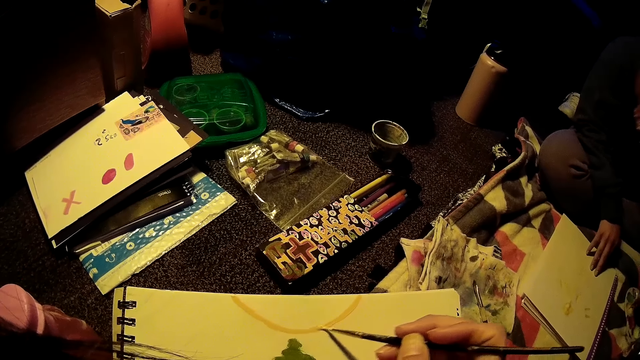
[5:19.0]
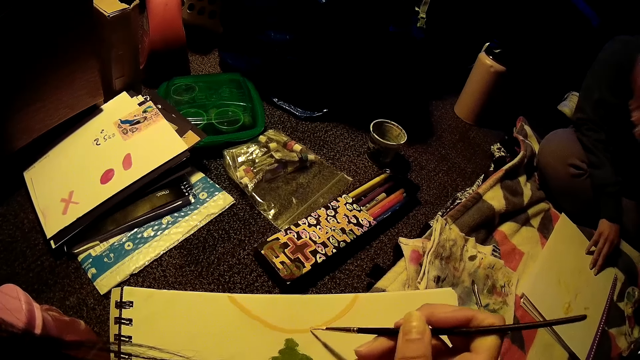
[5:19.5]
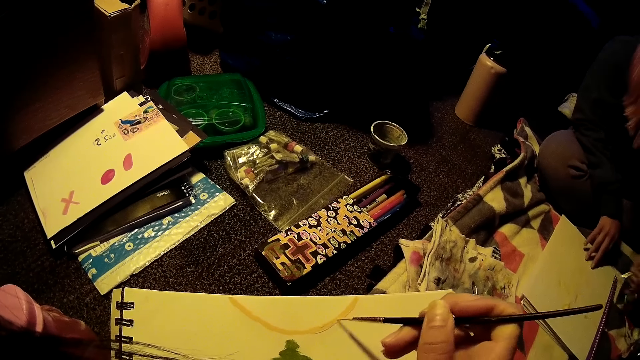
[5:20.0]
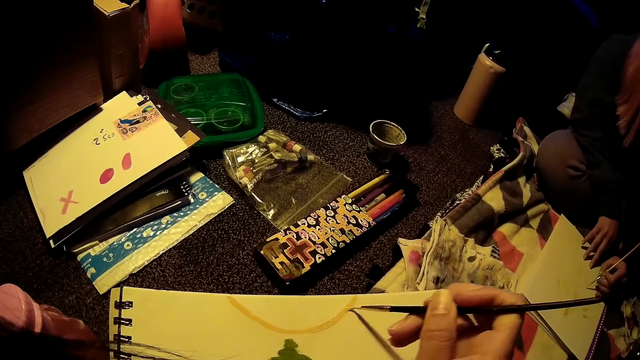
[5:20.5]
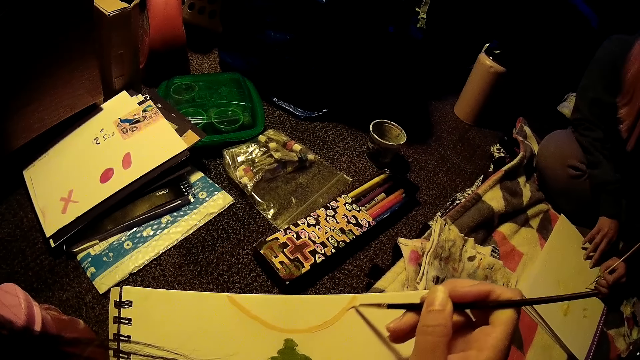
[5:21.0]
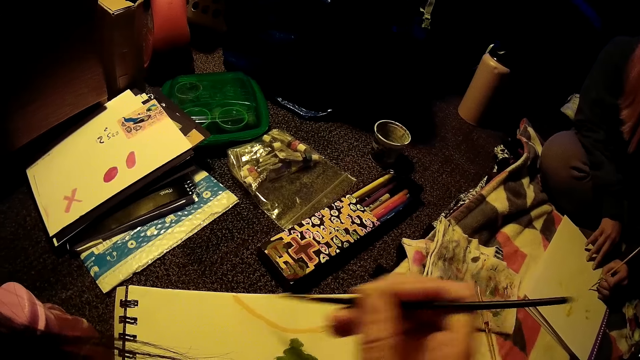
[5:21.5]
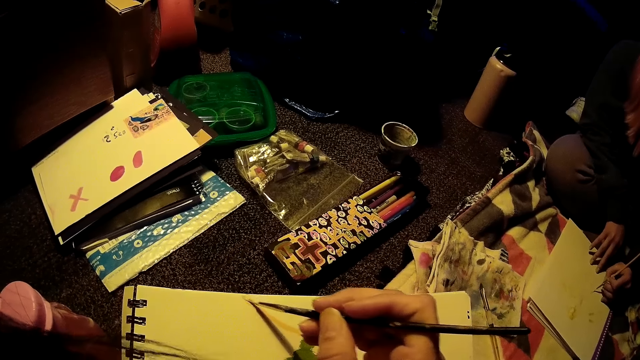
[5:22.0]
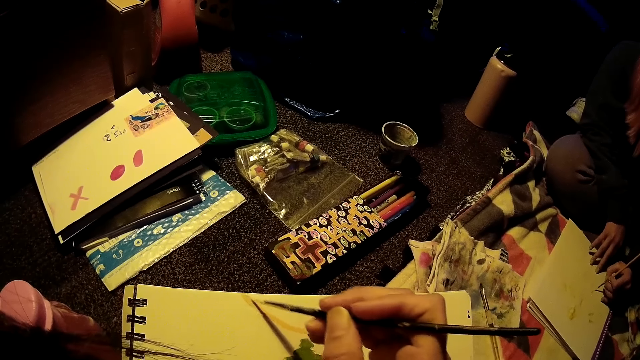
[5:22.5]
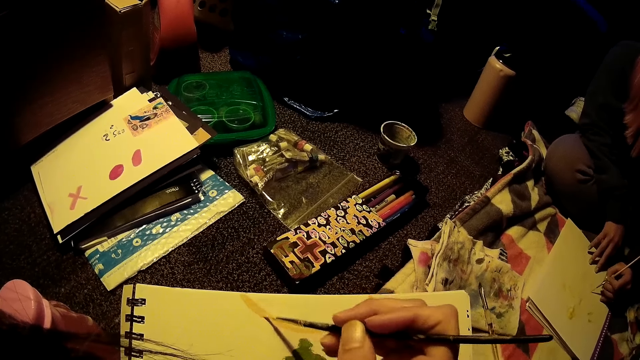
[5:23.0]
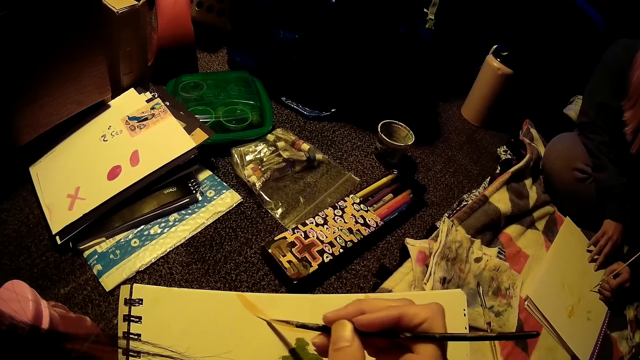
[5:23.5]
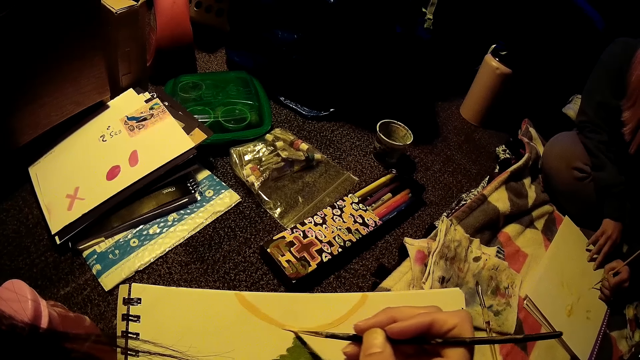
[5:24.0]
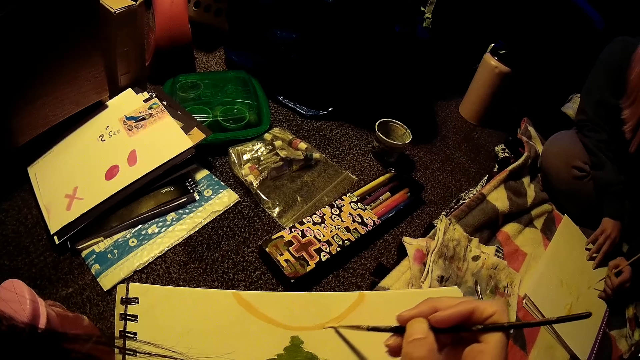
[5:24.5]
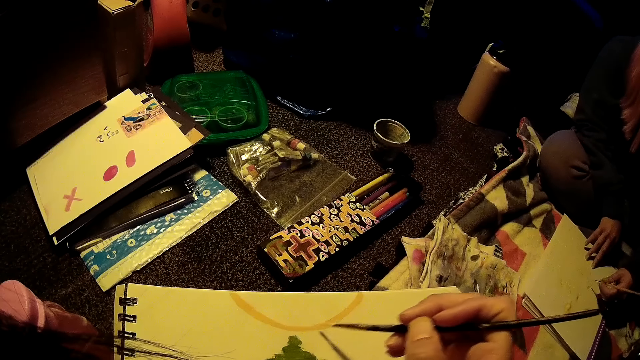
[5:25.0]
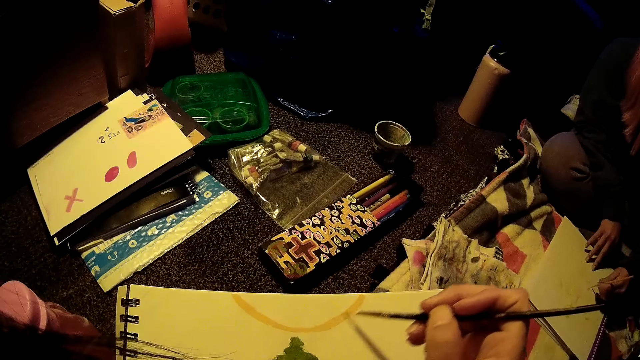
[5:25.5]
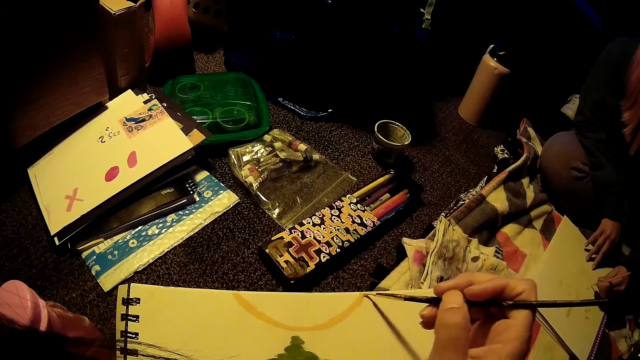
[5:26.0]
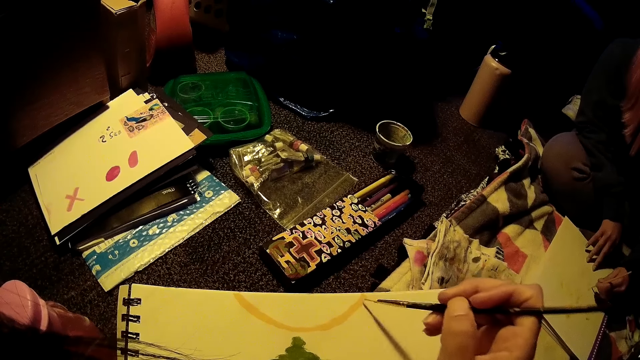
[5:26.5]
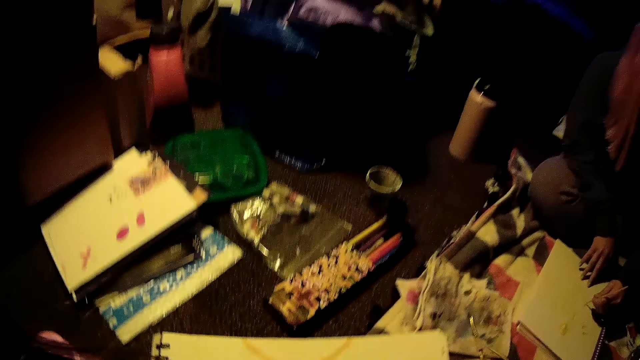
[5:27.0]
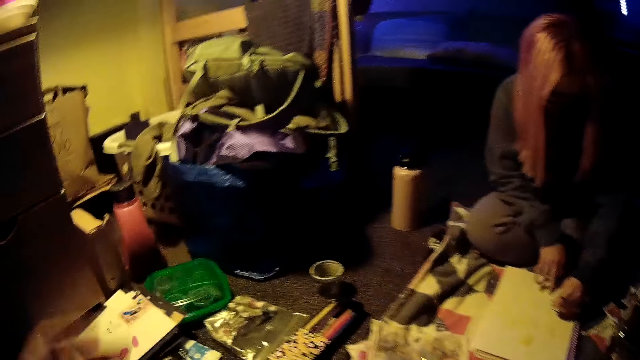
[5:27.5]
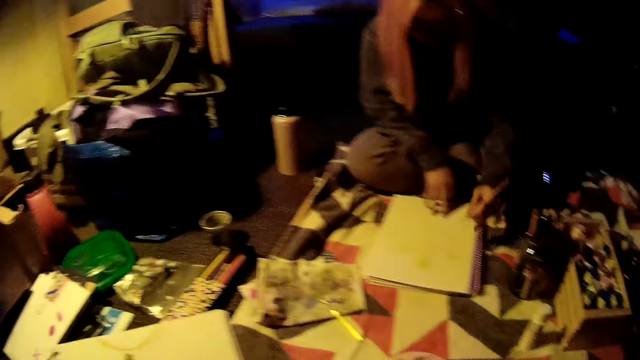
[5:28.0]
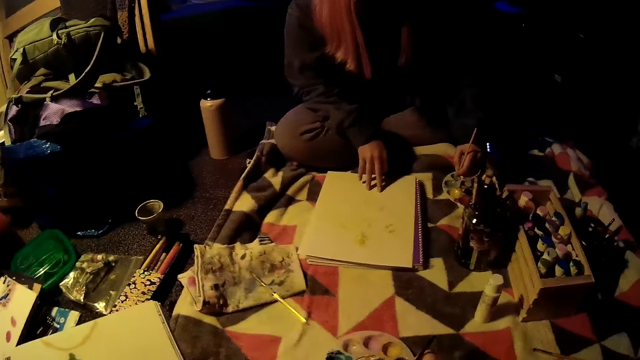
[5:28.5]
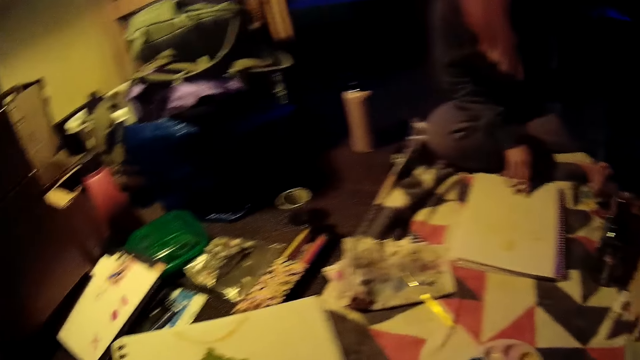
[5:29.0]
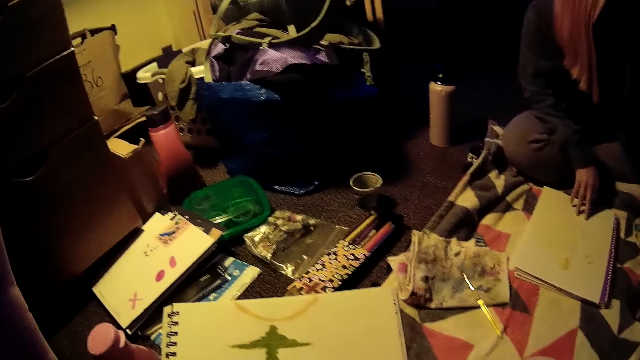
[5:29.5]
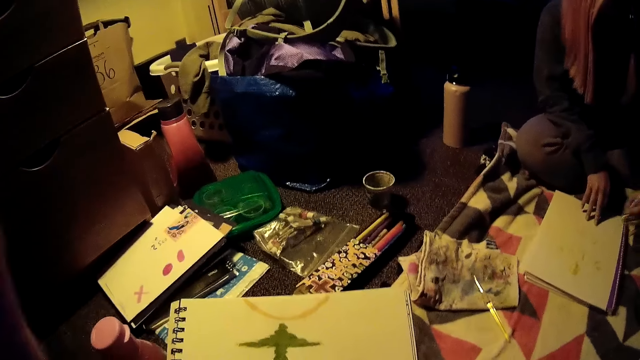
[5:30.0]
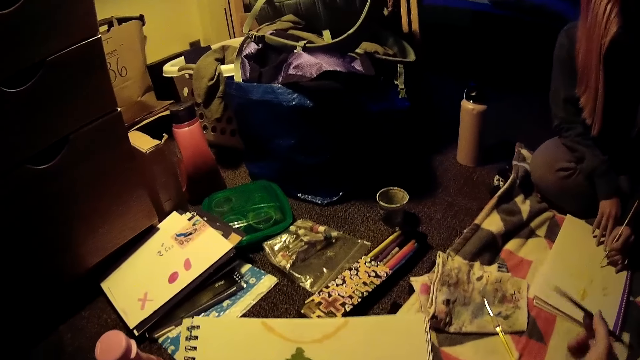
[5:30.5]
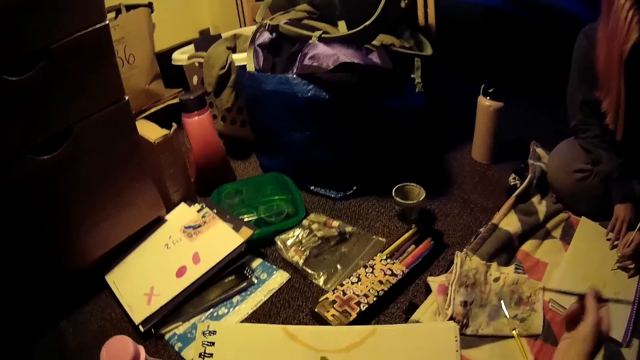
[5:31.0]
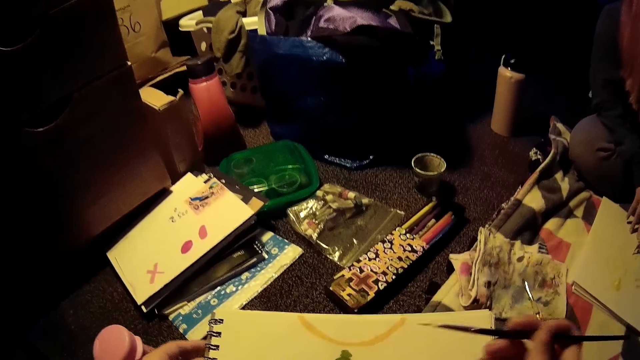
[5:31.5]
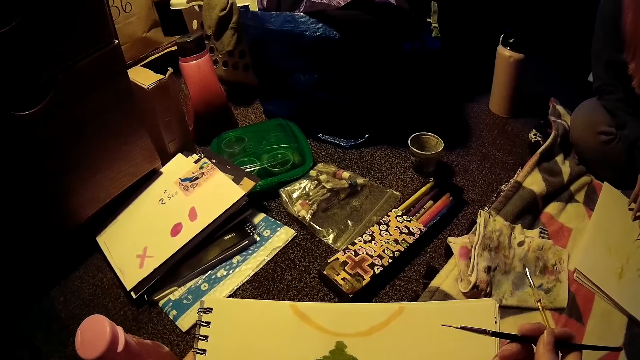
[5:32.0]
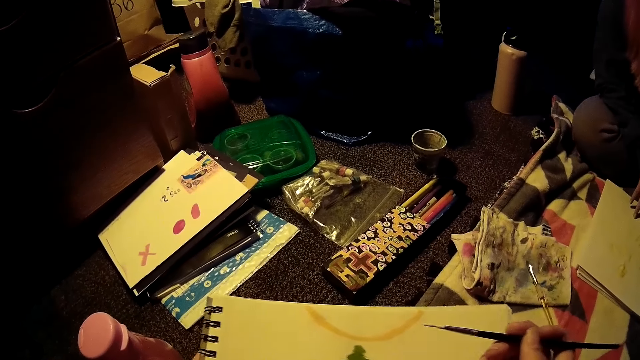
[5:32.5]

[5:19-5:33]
The camera wearer removes the painting brush in his right hand from the white sheet. He raises his left hand towards his head. The woman removes the painting brush in her left hand from the white sheet, dips the painting brush in her left hand into the painting palette on the floor, and paints on the white sheet with the painting brush in her left hand. The camera wearer splashes the painting brush in his right hand on a napkin on the floor.

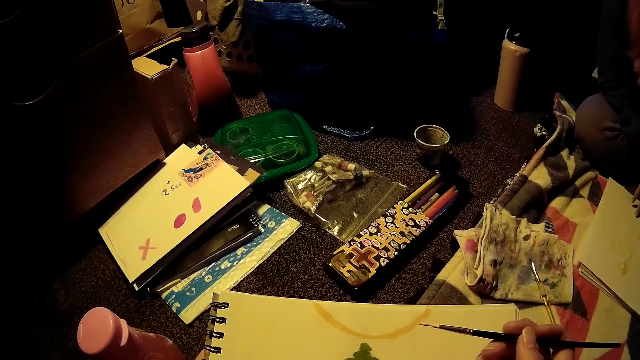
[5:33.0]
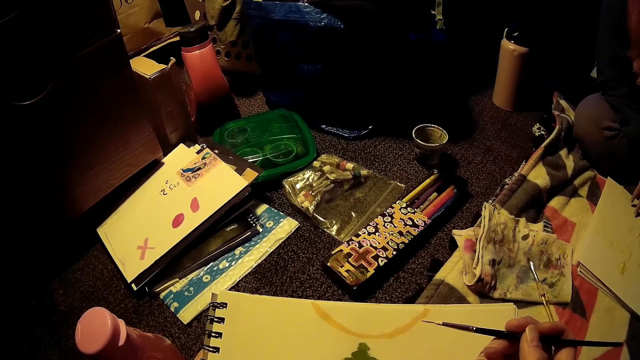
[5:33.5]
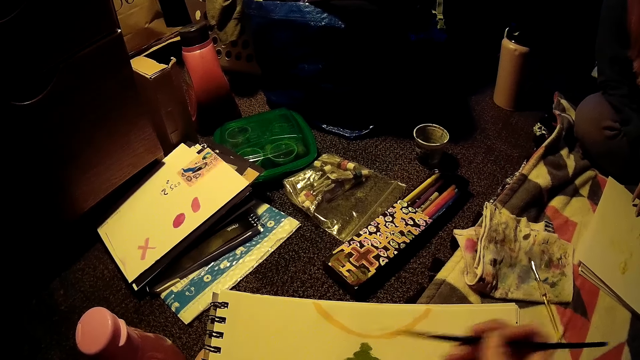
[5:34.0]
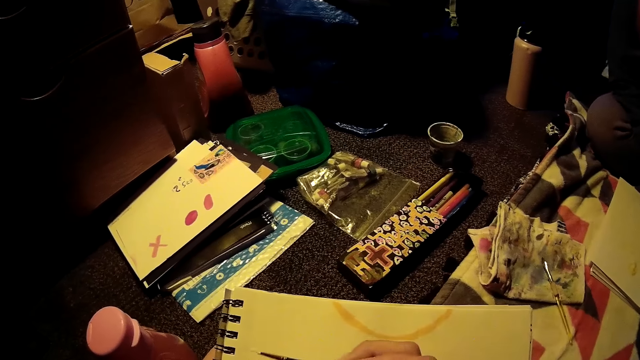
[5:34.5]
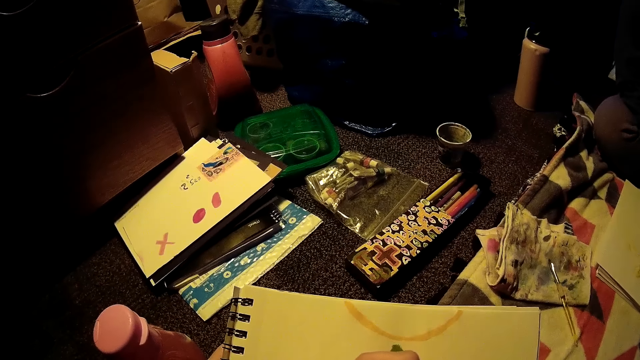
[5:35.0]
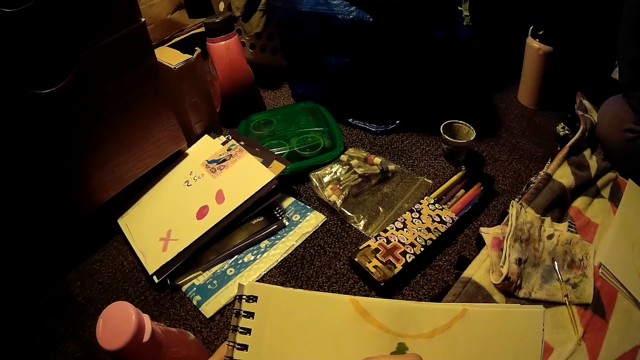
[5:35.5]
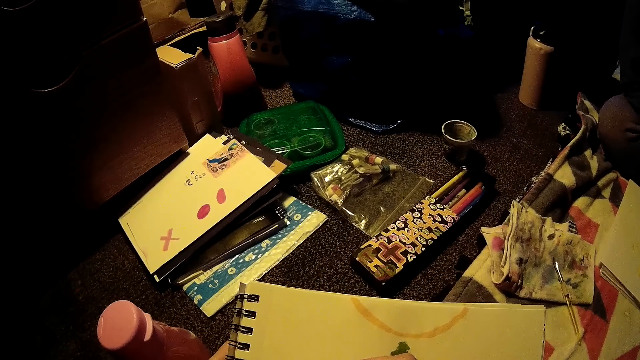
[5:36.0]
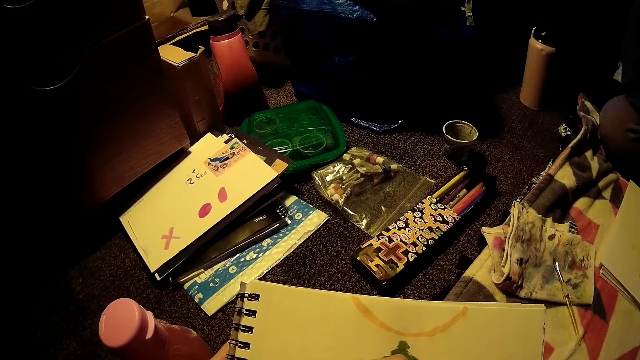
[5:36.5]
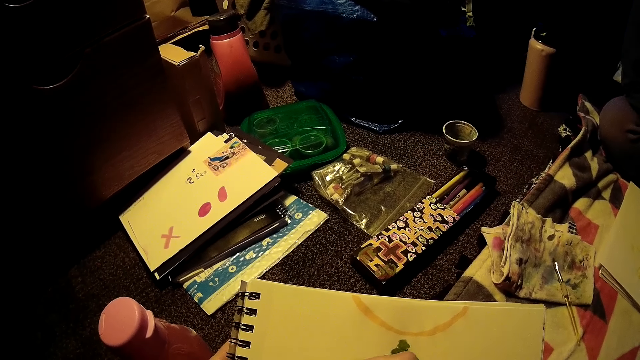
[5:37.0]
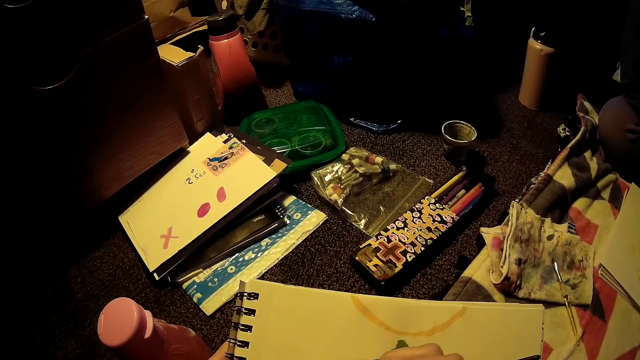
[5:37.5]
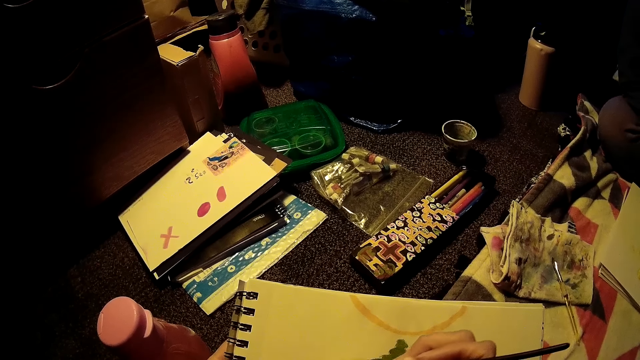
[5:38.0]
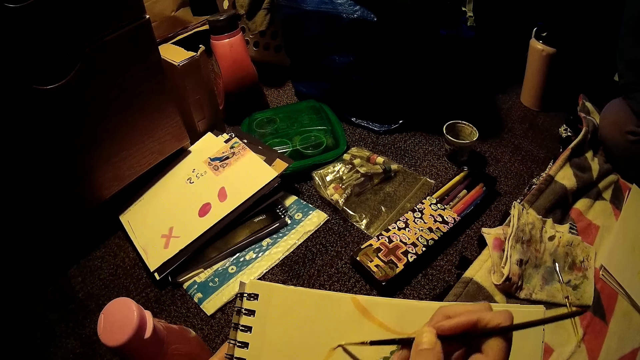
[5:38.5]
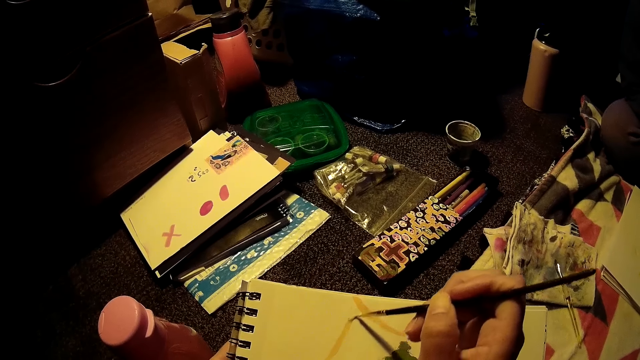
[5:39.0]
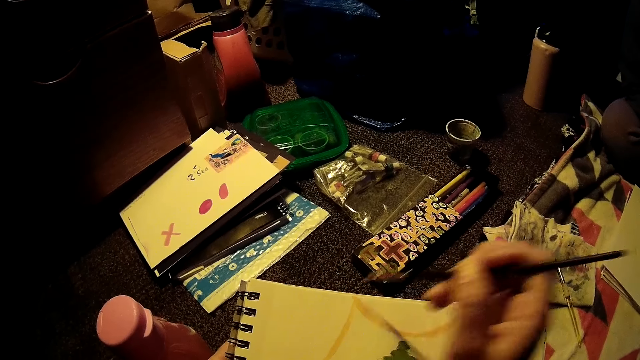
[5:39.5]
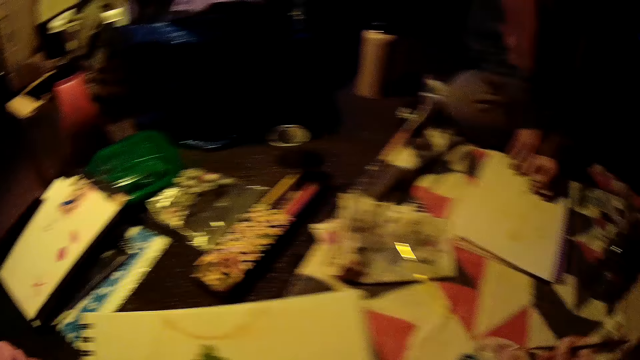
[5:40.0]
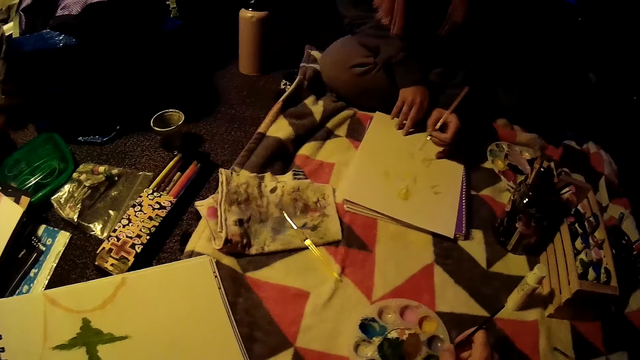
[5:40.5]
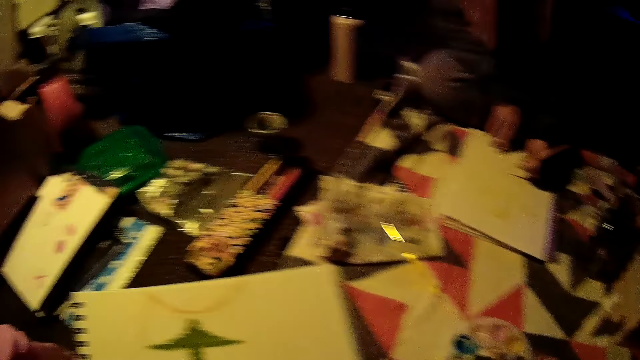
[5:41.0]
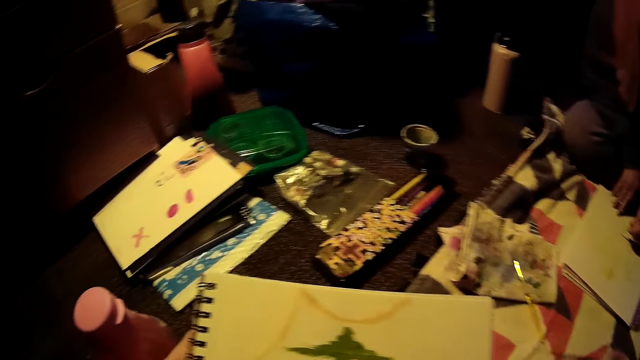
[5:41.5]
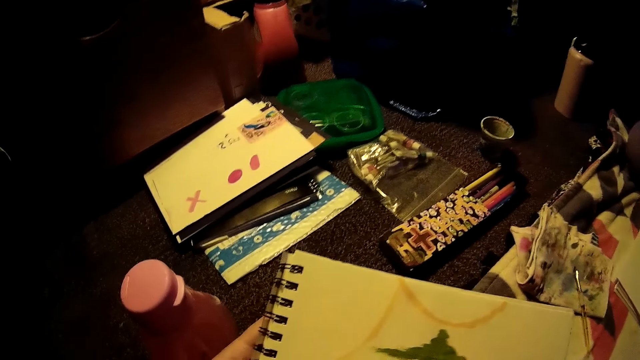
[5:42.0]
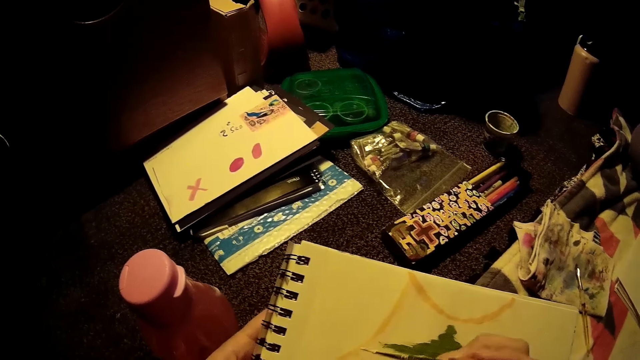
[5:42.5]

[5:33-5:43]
The camera wearer picks up the paint brush. He paints on the white sheet with the painting brush in his right hand. He removes the painting brush in his right hand from the white sheet. He dips the painting brush in his right hand into the painting palette.
